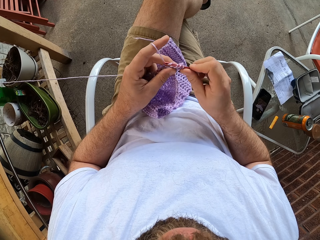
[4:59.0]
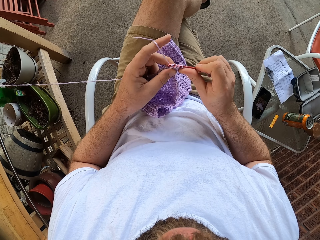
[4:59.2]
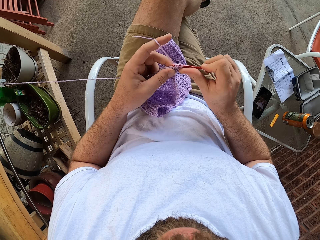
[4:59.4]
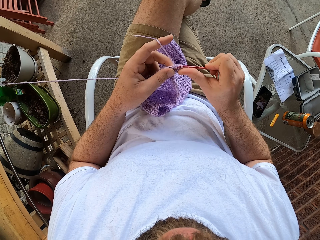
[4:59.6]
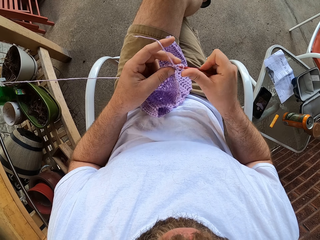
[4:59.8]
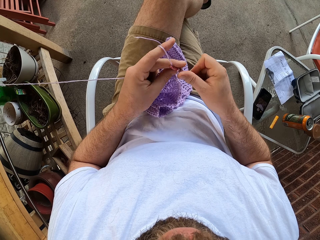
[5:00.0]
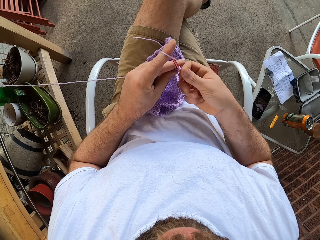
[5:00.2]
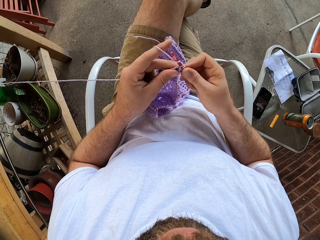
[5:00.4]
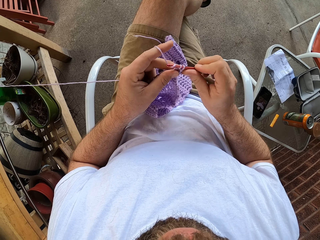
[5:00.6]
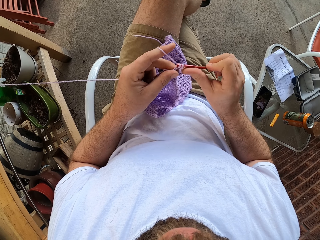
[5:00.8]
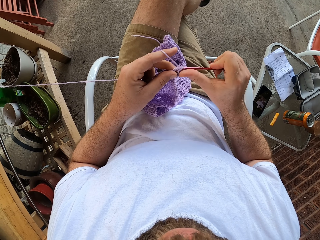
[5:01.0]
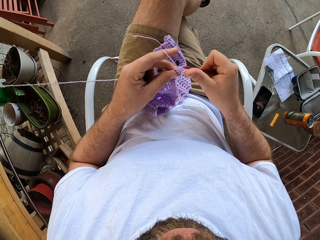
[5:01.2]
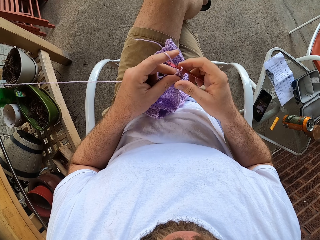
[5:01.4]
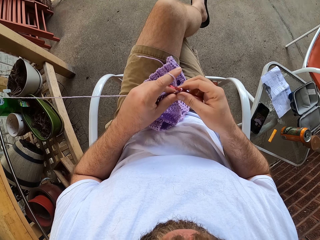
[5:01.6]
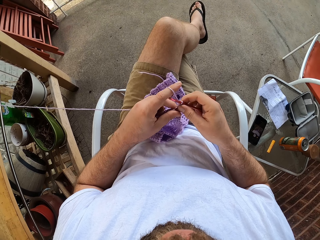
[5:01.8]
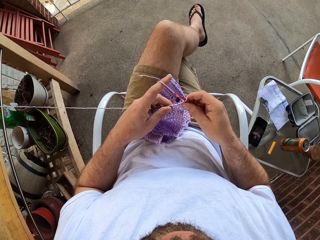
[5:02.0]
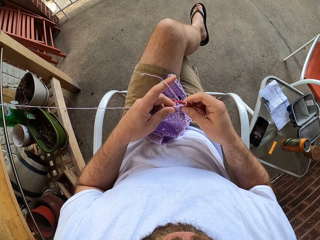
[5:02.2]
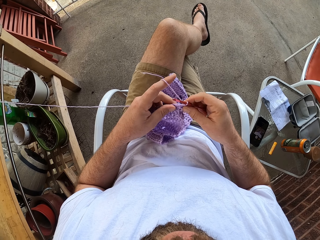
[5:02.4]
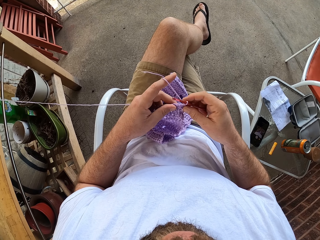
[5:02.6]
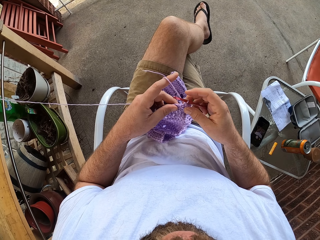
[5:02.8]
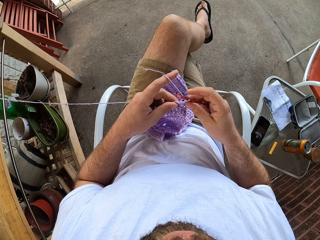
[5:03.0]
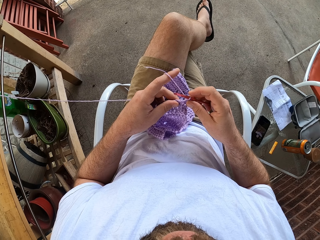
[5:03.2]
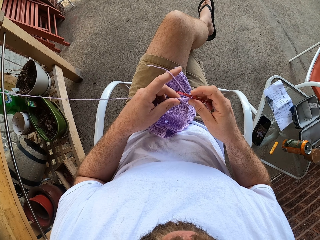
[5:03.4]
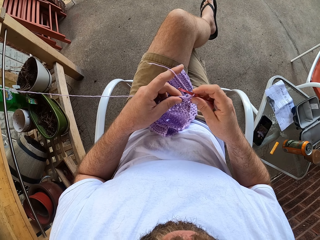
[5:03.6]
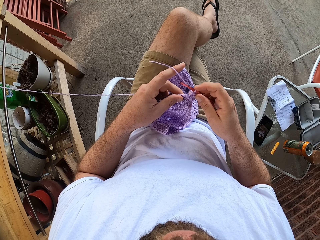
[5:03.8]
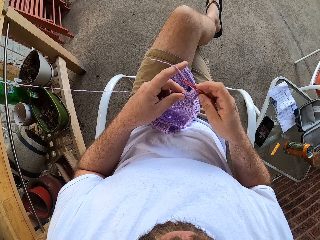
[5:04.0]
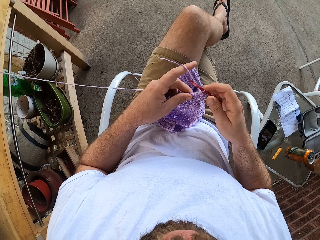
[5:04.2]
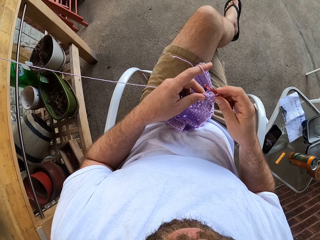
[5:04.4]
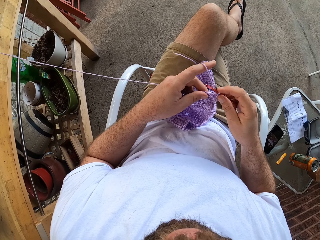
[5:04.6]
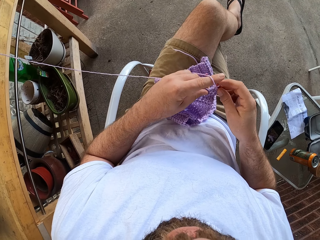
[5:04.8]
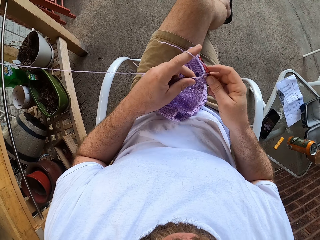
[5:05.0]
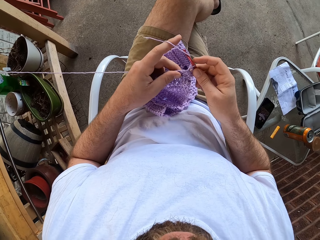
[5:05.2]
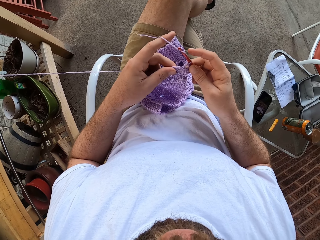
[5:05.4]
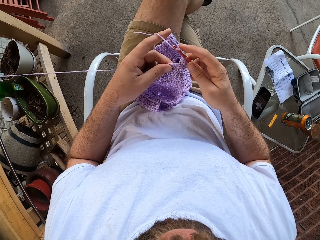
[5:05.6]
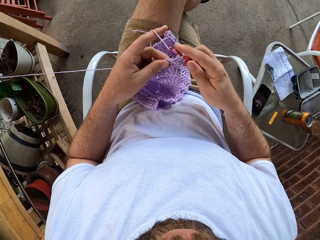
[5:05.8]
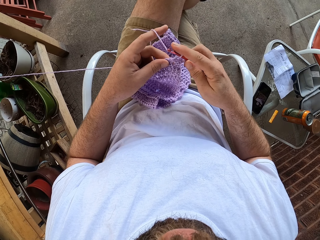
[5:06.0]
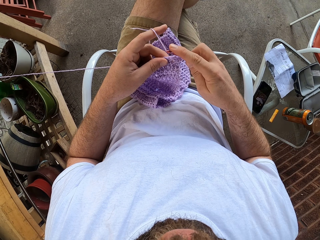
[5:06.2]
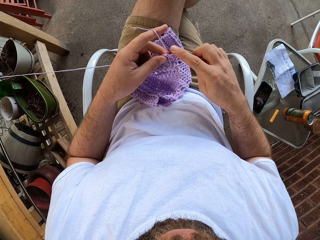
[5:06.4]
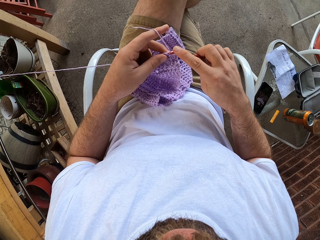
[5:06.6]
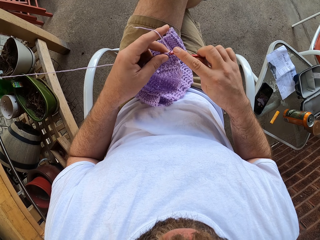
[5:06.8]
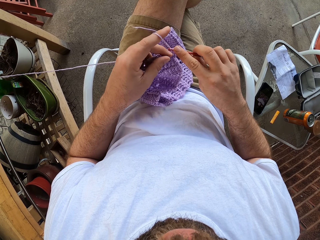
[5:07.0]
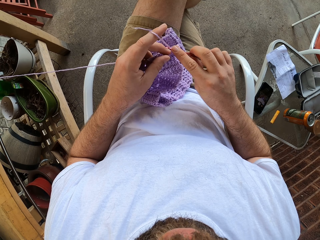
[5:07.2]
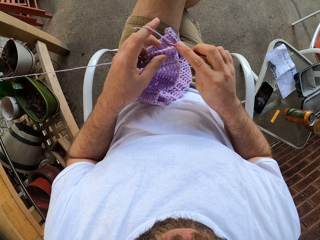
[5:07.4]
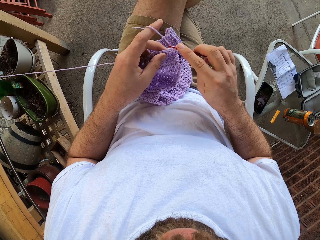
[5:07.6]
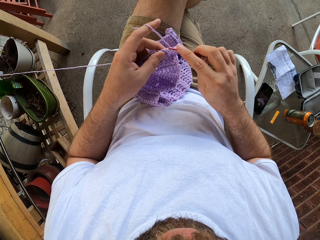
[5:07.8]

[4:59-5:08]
The camera wearer holds fabric.

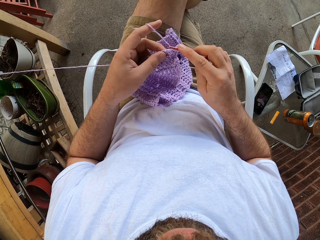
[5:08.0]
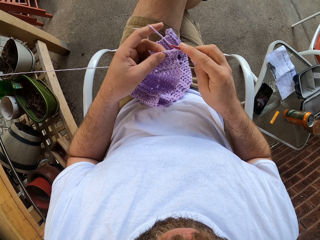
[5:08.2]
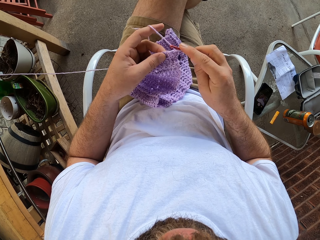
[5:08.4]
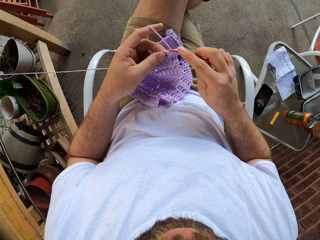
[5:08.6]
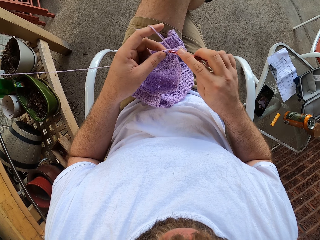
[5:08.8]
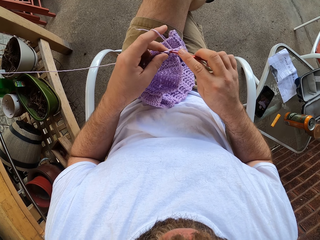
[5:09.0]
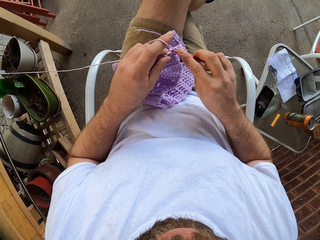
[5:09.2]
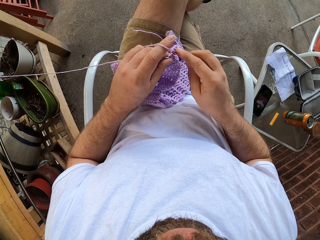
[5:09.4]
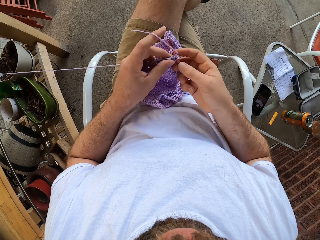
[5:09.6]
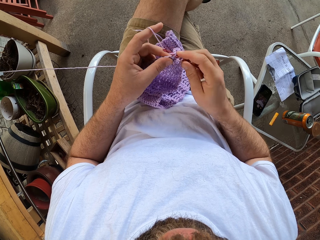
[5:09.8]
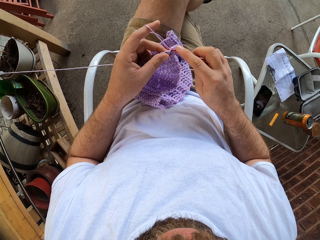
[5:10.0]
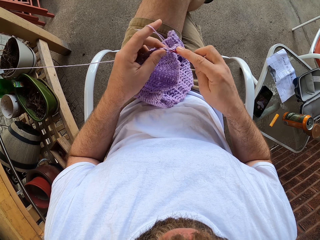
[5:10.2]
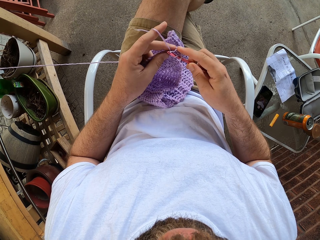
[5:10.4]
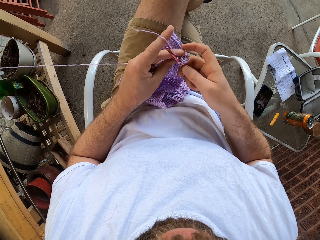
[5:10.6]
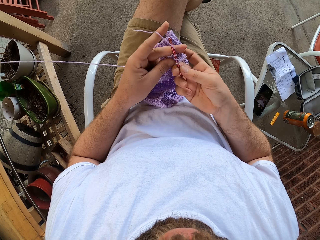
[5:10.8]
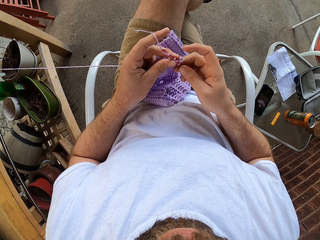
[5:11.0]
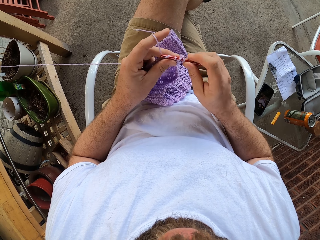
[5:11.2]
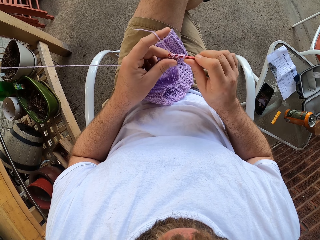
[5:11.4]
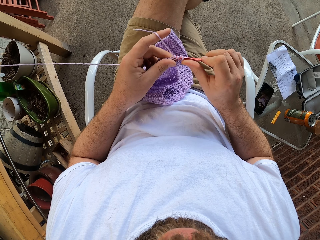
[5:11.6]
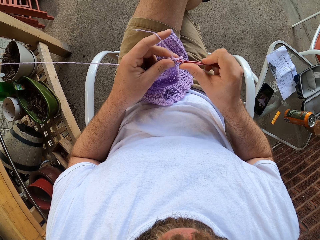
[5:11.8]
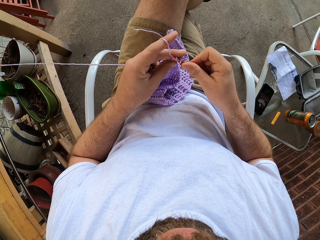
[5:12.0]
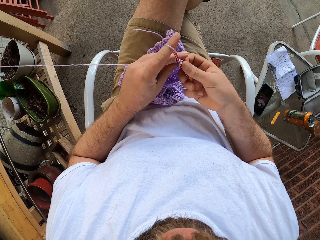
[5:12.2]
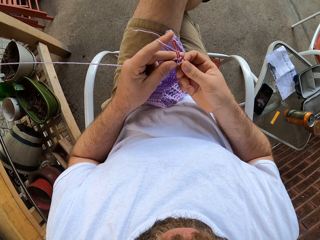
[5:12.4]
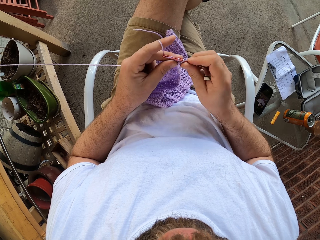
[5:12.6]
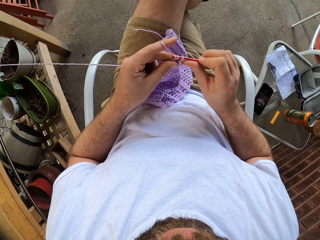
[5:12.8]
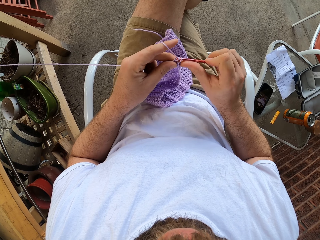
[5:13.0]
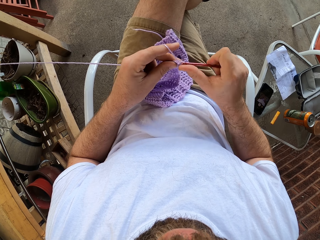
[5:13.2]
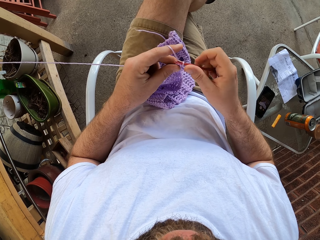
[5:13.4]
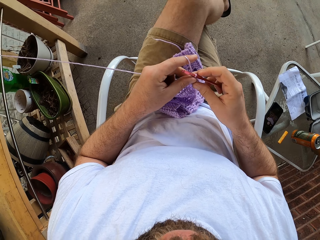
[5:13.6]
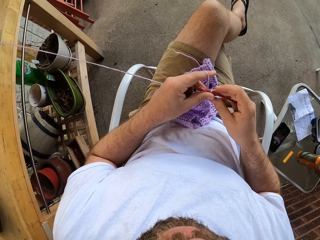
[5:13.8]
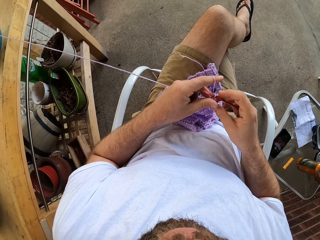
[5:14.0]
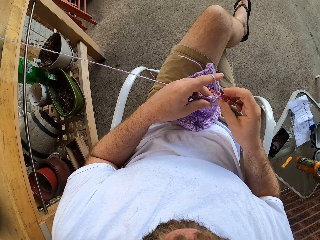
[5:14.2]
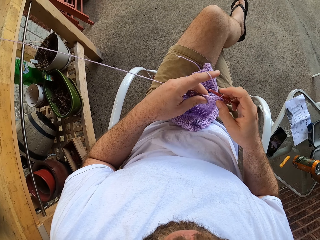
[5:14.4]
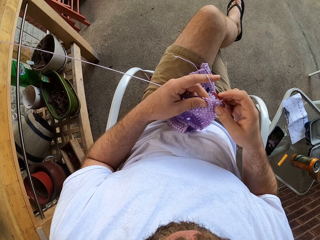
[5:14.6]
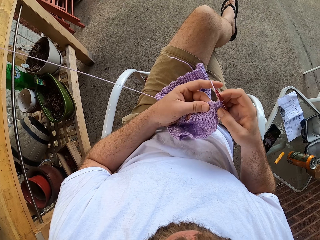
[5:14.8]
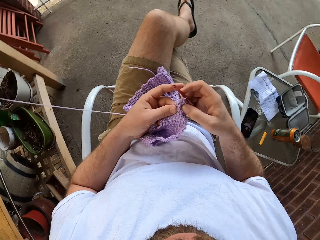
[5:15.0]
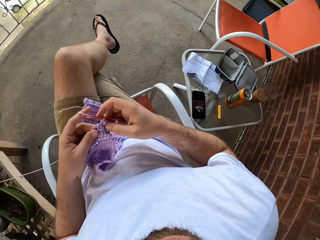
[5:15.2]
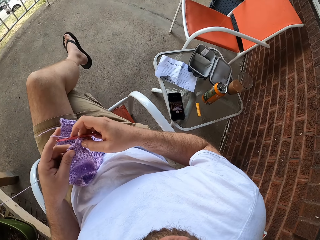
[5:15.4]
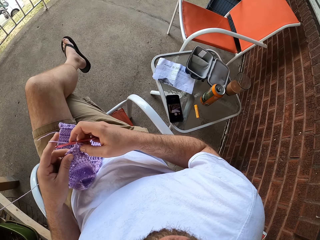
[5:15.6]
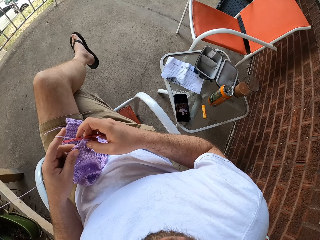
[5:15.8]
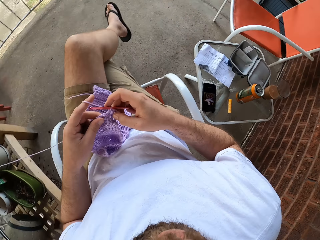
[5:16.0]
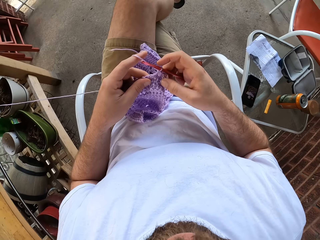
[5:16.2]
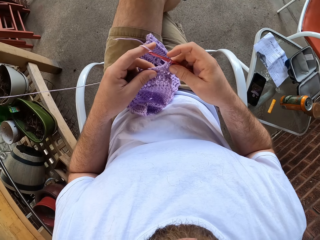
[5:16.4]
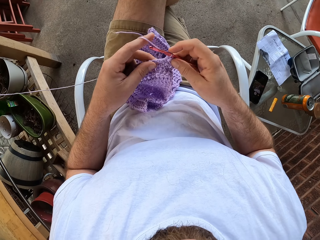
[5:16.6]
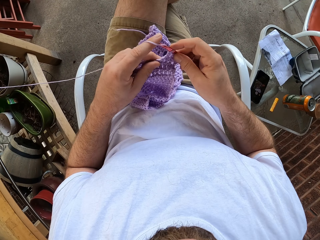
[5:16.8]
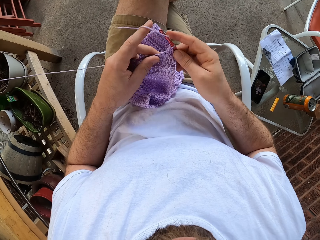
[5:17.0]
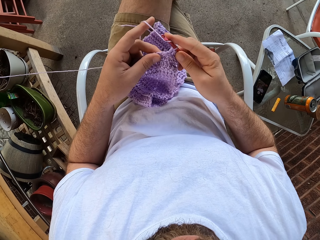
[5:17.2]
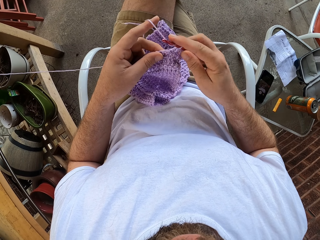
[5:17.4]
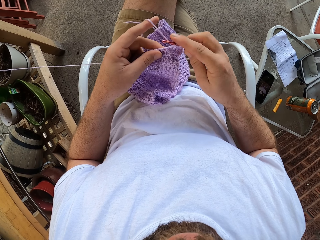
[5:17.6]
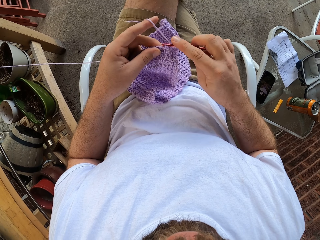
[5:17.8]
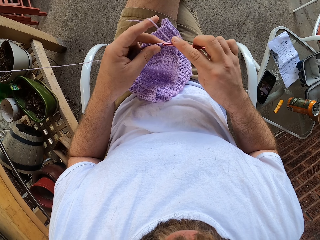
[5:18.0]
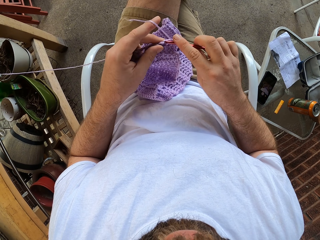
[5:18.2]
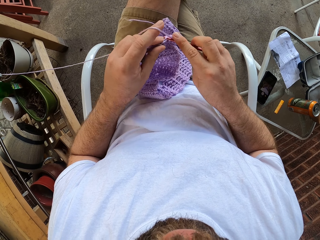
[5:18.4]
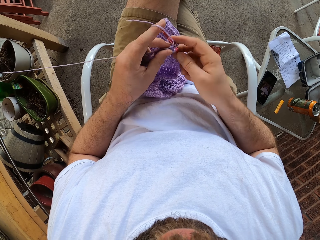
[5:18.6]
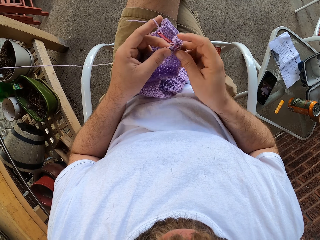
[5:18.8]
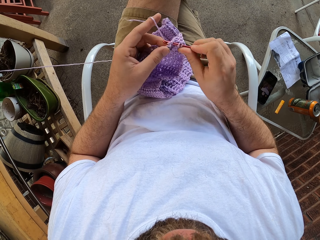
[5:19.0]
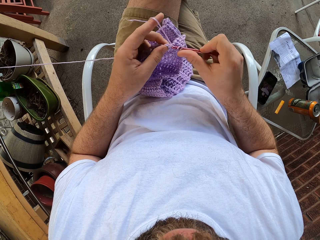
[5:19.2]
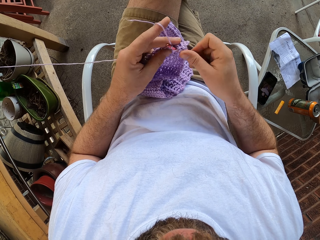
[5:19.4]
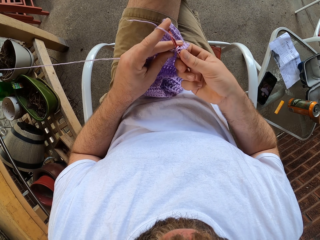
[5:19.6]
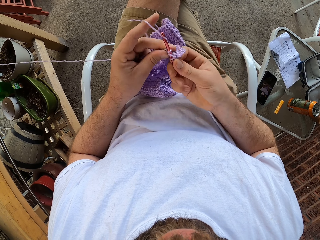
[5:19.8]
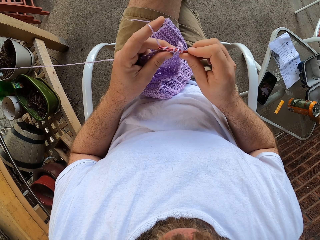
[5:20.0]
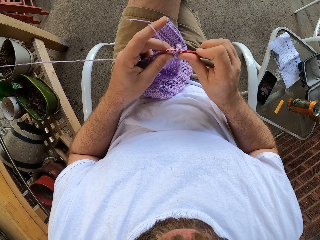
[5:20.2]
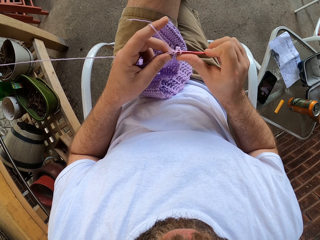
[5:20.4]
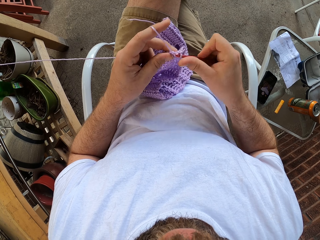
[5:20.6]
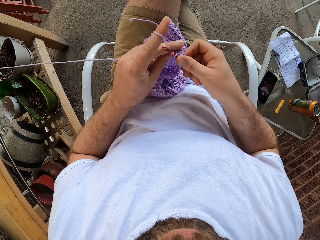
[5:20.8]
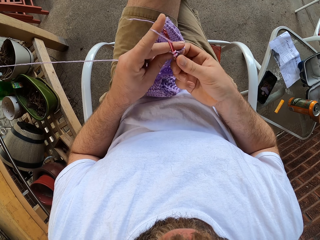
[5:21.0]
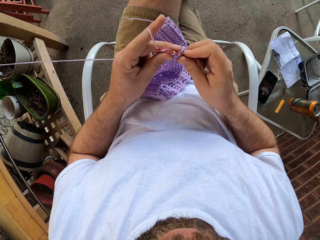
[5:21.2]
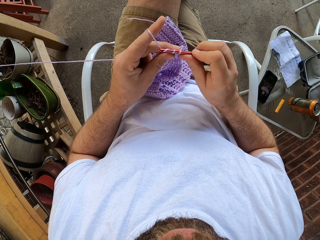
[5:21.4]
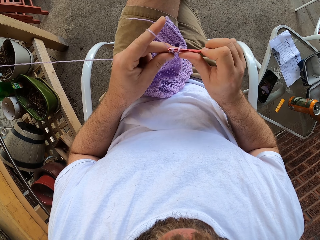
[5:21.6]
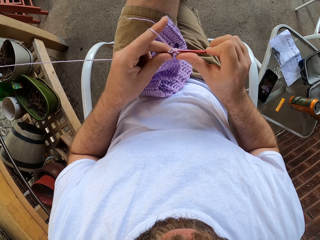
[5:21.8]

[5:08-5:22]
The camera wearer sews fabric. They look around. They sew the fabric.
